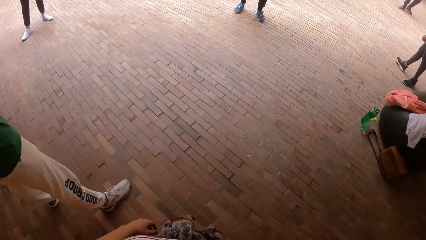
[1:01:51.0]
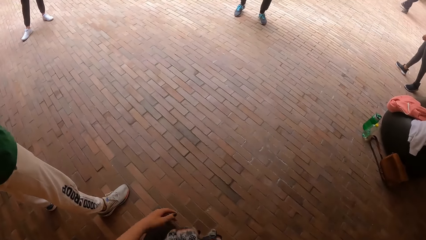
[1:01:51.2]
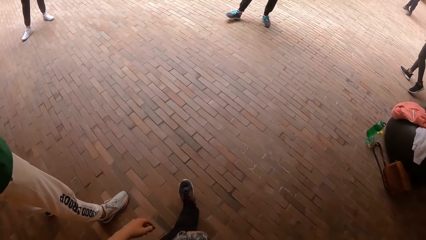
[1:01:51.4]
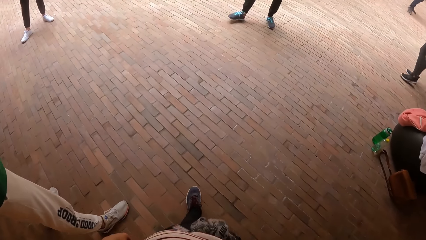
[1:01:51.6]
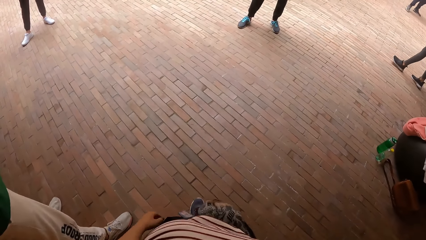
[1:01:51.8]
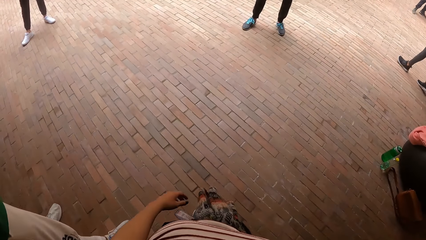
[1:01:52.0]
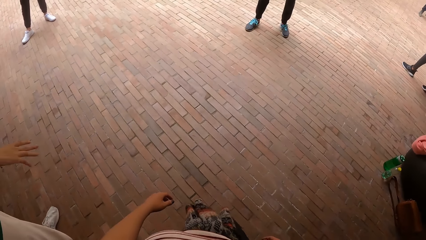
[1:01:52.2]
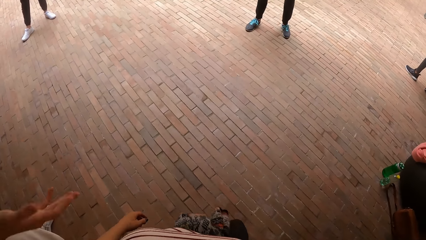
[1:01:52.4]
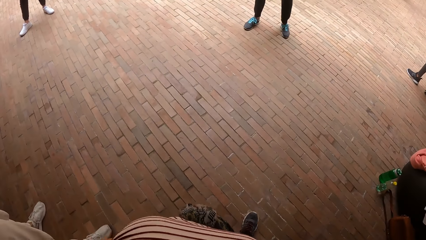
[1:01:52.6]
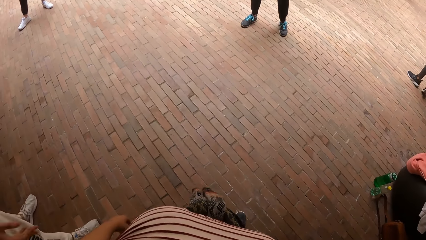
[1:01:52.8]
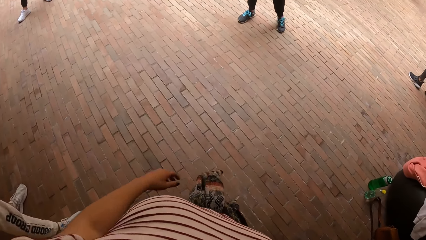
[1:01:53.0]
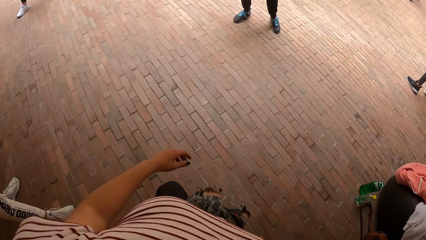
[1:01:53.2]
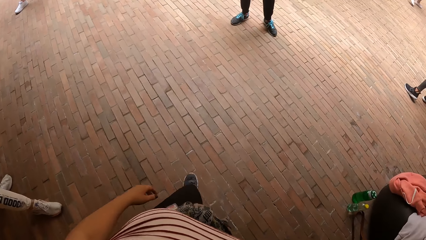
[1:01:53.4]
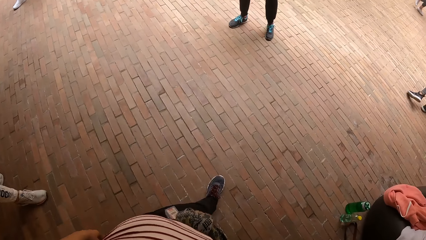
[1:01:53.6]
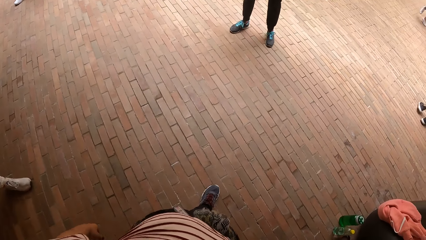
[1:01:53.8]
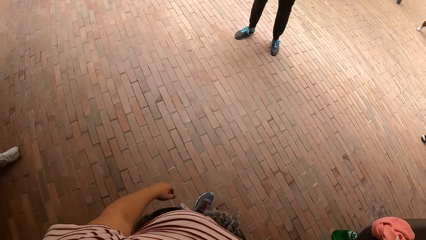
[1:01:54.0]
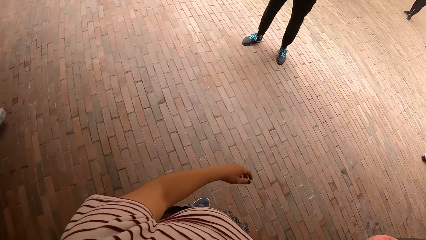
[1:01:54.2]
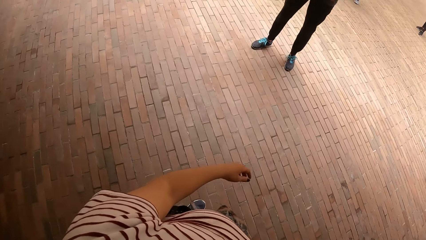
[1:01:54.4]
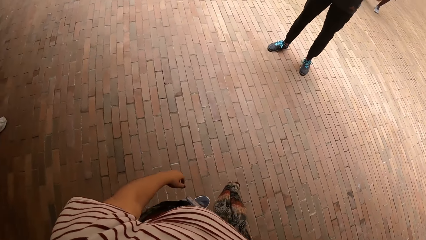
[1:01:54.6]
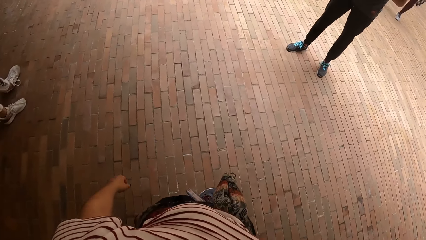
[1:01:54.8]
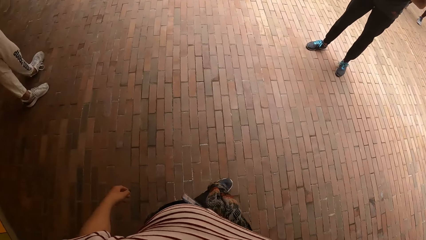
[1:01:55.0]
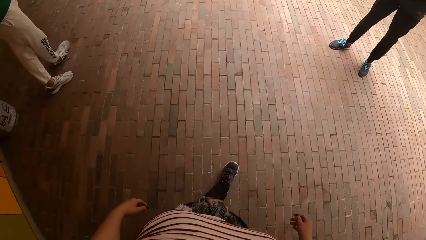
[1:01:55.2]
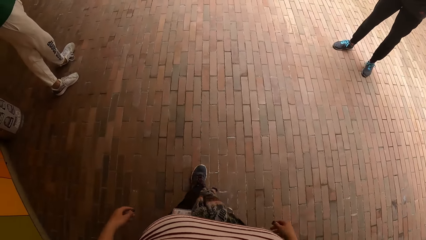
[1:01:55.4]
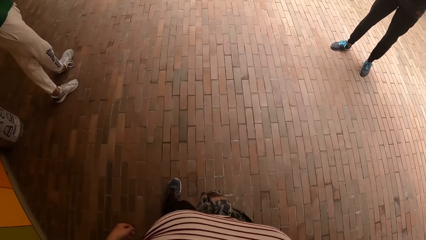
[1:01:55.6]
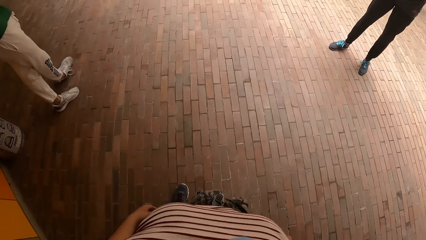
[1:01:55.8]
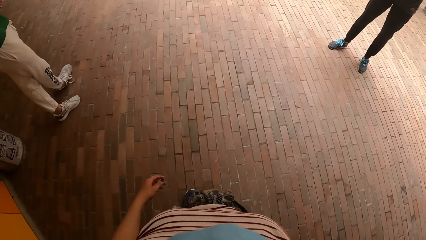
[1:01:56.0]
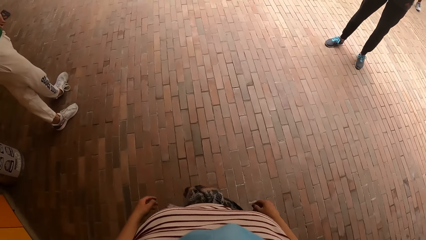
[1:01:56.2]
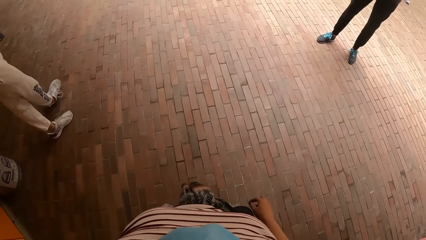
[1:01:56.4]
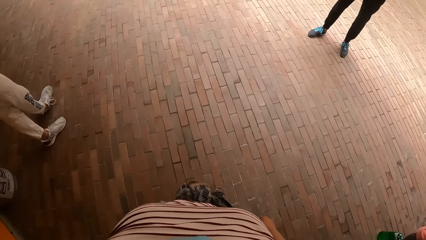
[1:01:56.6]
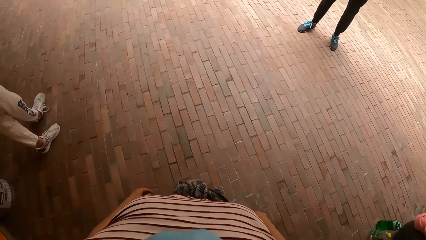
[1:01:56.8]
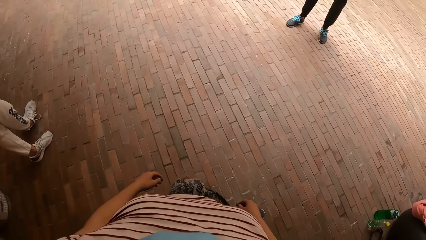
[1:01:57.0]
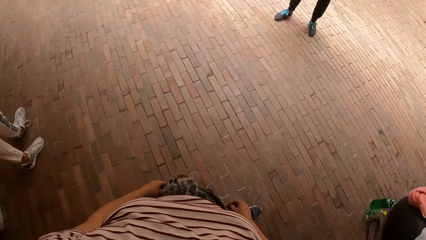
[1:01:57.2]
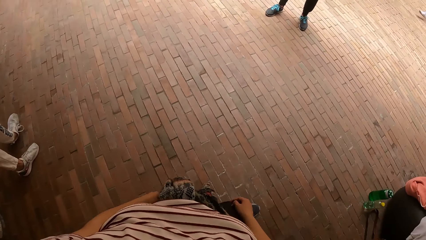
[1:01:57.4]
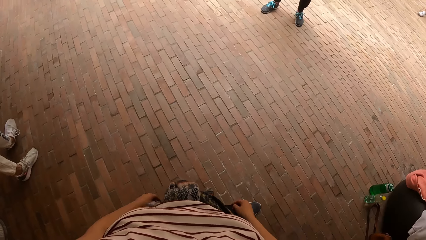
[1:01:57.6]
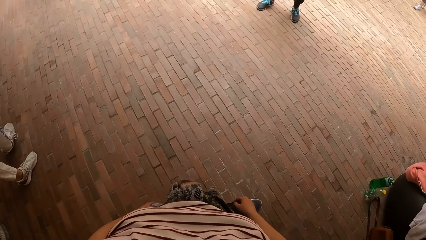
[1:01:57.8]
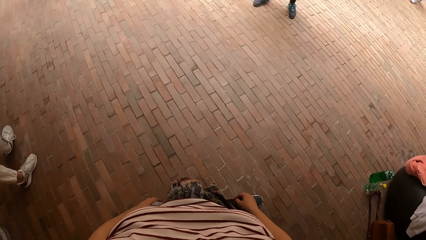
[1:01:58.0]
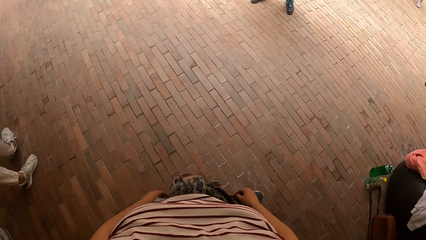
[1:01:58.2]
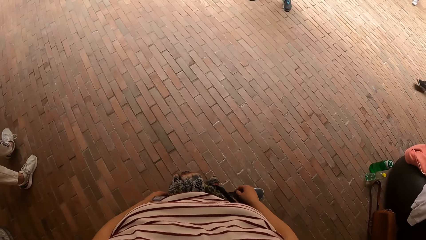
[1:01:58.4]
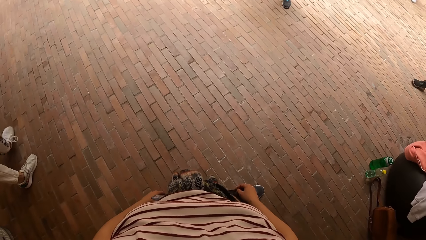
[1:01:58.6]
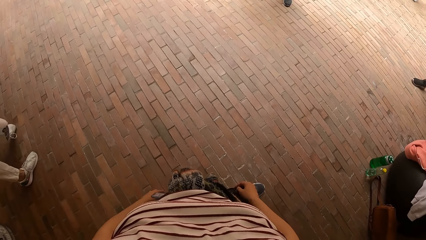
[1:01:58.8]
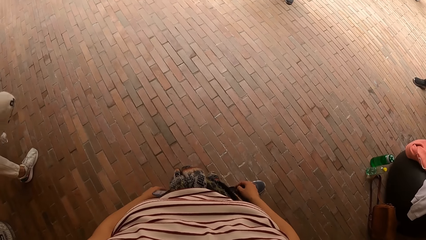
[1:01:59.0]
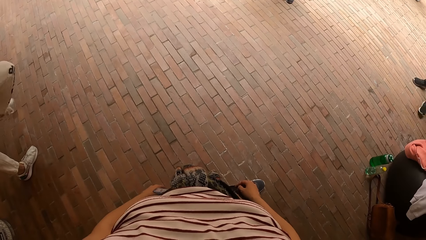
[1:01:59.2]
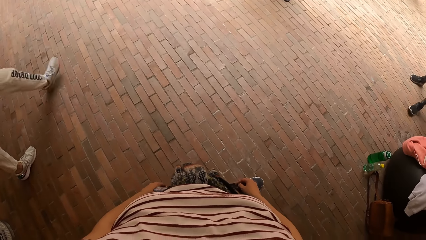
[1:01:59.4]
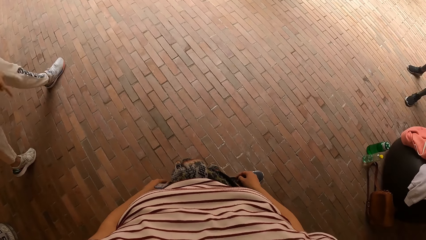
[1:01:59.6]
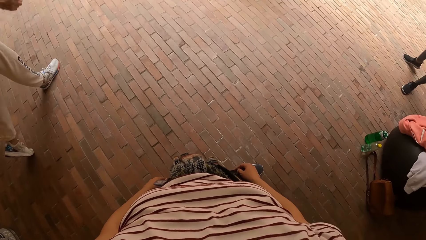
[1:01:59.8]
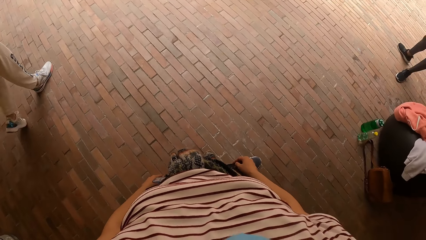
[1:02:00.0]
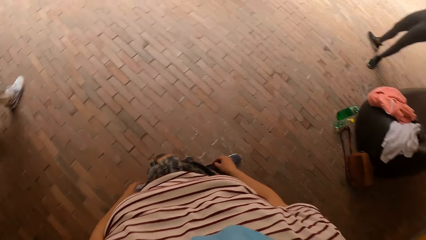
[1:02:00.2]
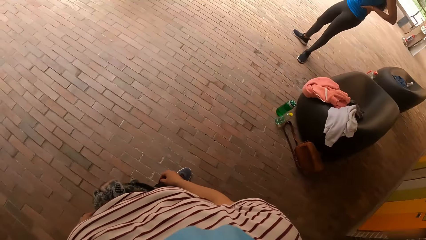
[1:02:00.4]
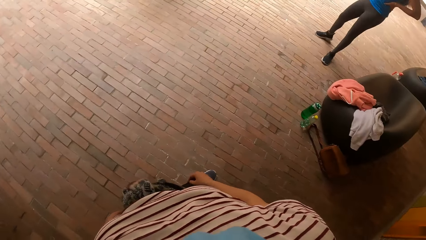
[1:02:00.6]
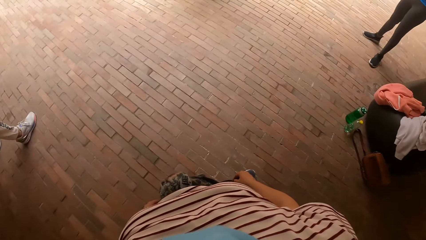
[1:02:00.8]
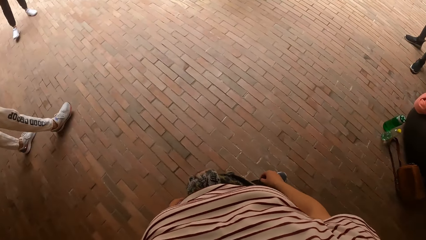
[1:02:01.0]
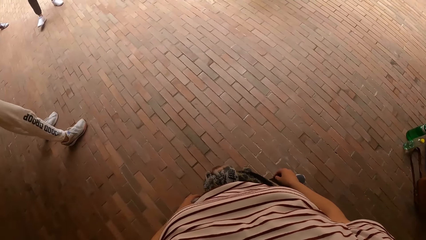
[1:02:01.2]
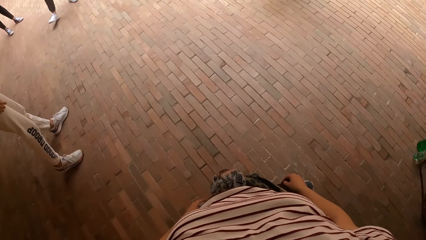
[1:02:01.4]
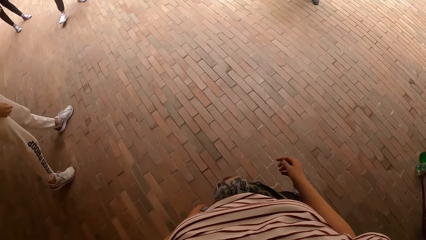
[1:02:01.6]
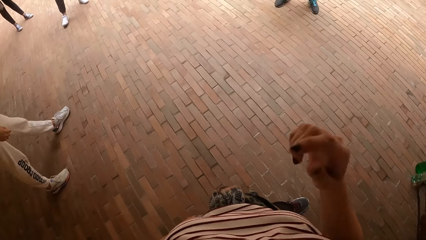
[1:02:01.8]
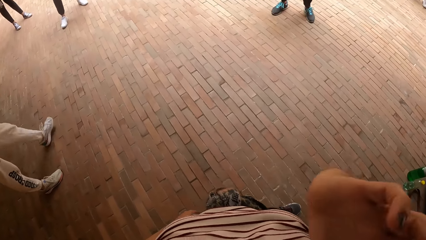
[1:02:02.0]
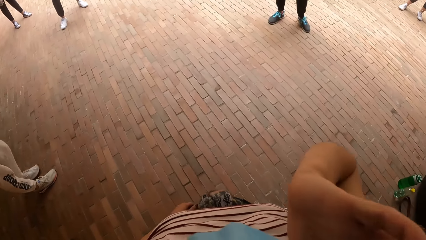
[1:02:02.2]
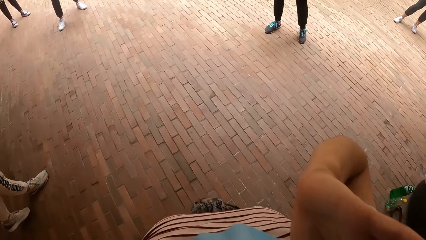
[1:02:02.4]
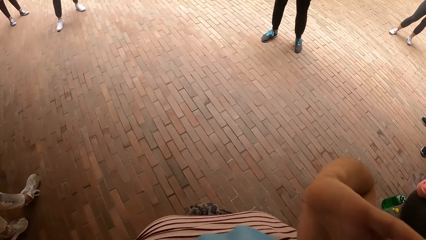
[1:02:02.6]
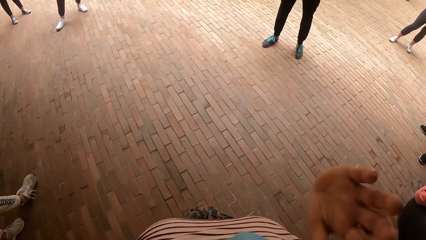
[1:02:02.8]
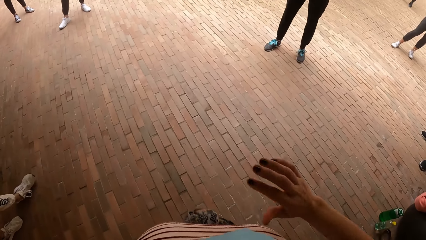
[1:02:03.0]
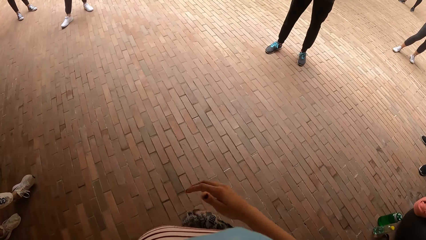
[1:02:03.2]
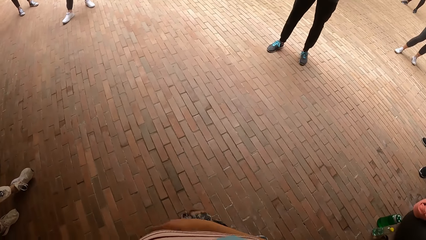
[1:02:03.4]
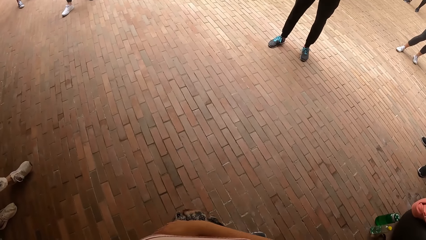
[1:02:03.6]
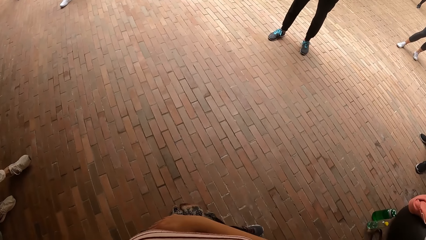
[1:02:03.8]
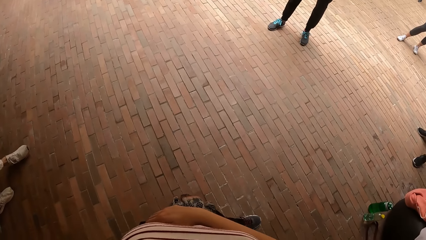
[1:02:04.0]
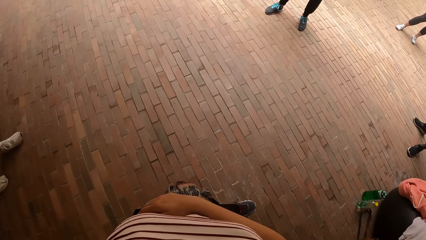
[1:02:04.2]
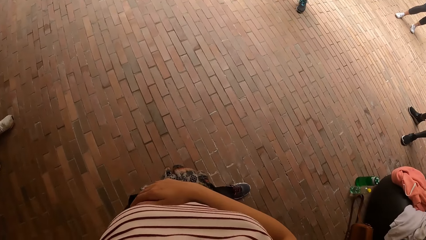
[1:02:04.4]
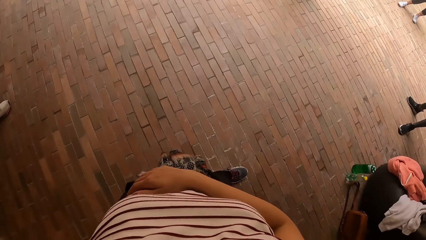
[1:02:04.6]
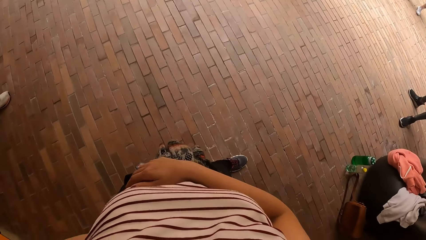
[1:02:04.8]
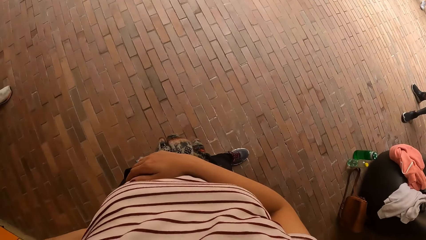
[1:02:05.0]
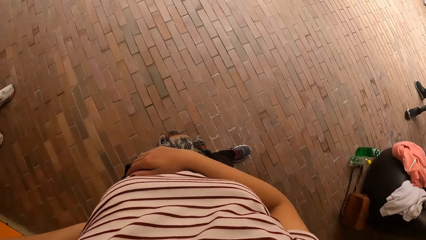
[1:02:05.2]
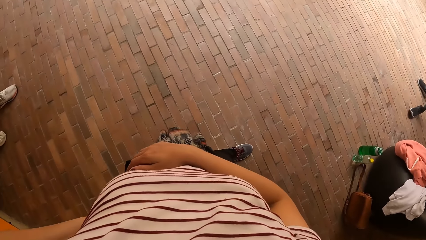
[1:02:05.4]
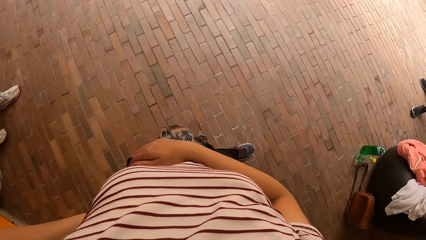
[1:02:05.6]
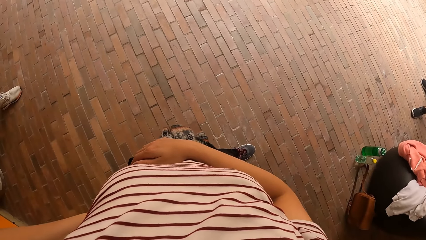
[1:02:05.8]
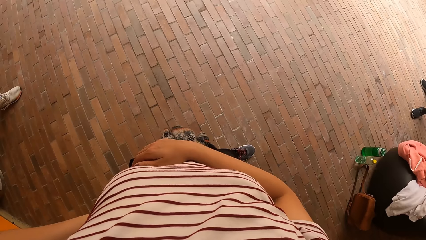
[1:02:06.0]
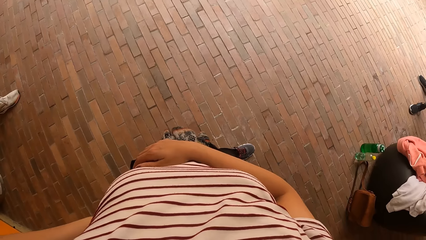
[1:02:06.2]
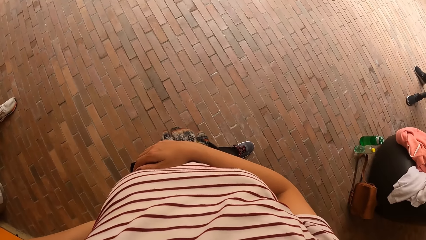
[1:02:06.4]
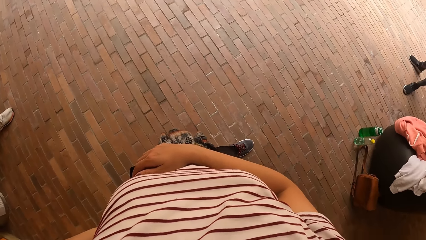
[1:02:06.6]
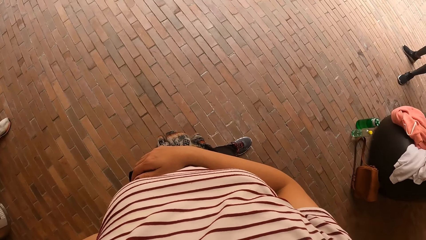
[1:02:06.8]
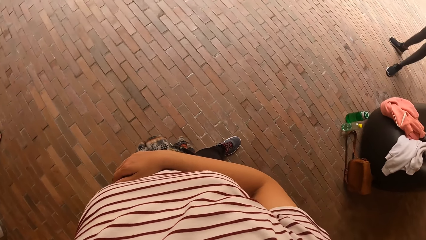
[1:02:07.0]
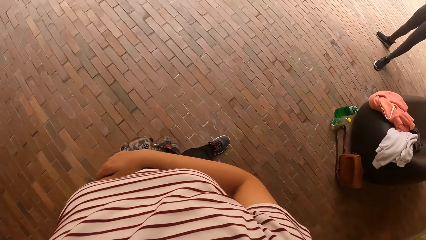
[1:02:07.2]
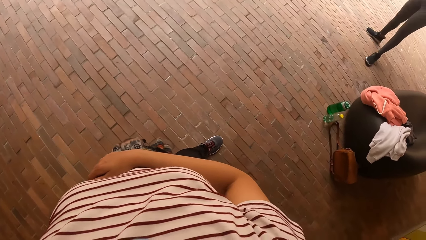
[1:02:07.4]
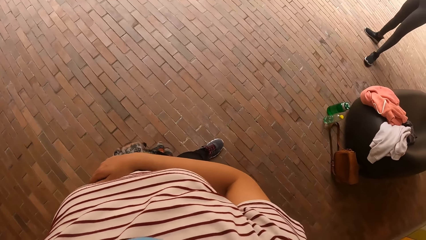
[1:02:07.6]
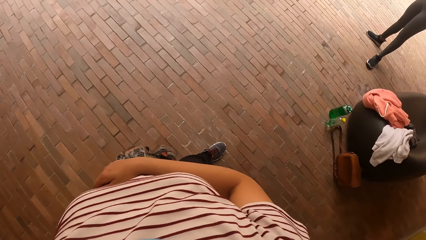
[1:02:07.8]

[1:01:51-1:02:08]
The camera wearer looks around. She touches her face with her right hand.
